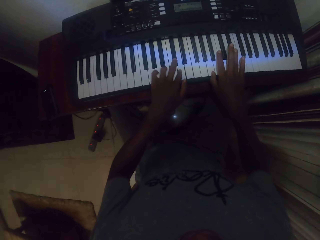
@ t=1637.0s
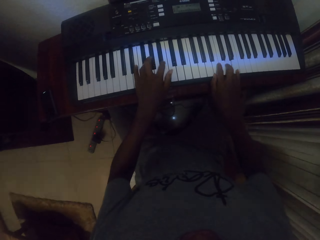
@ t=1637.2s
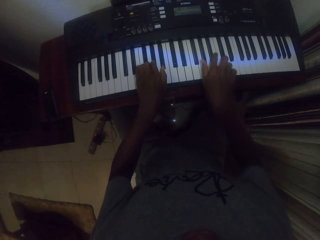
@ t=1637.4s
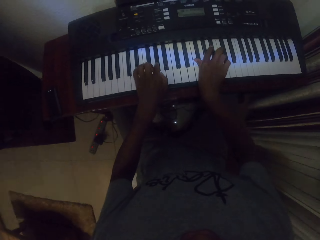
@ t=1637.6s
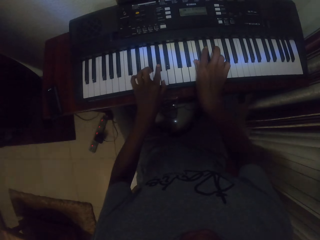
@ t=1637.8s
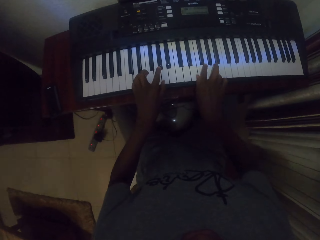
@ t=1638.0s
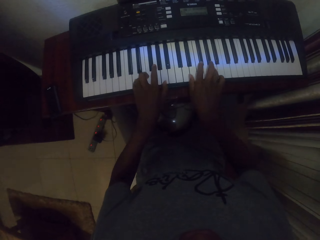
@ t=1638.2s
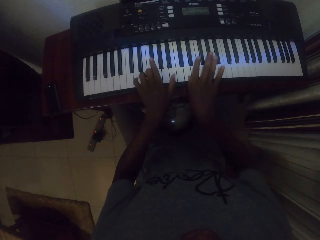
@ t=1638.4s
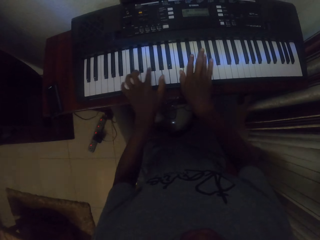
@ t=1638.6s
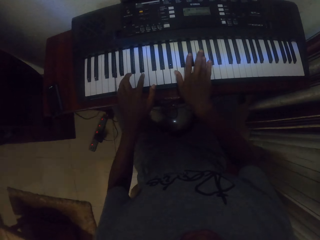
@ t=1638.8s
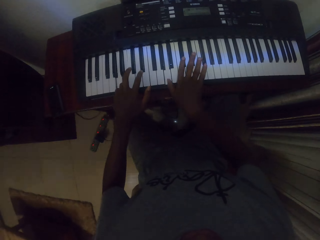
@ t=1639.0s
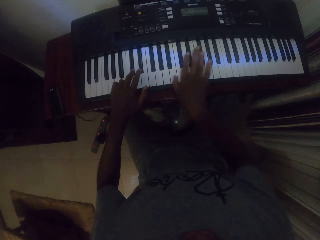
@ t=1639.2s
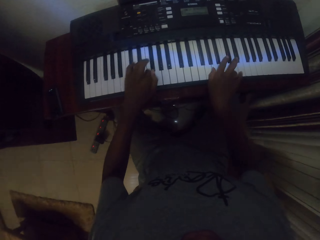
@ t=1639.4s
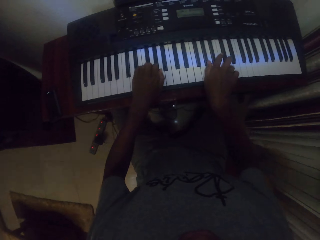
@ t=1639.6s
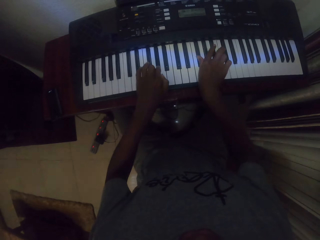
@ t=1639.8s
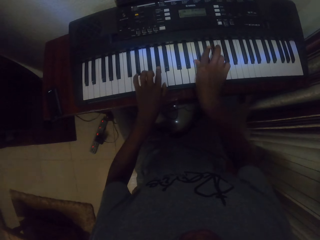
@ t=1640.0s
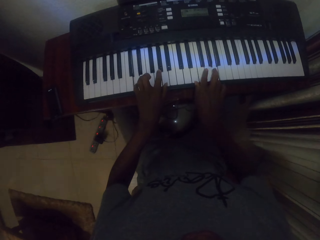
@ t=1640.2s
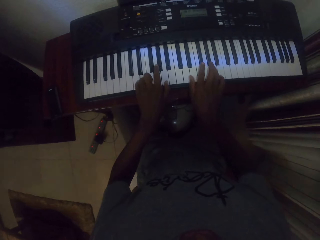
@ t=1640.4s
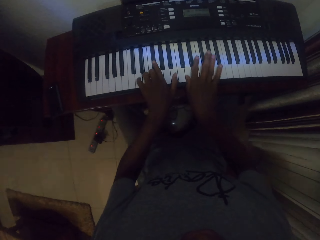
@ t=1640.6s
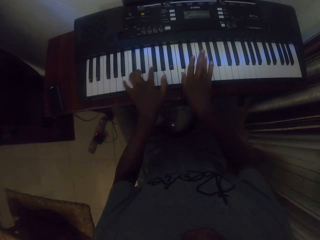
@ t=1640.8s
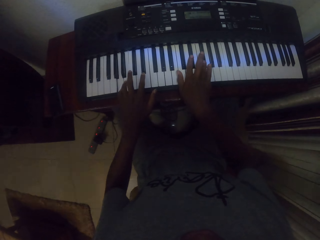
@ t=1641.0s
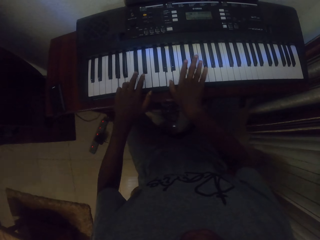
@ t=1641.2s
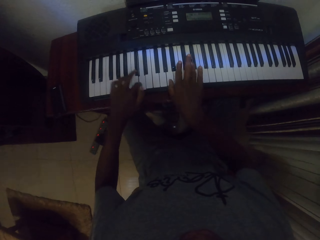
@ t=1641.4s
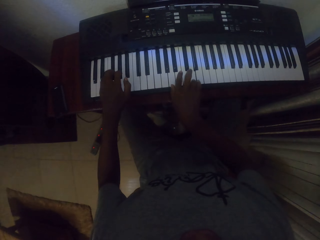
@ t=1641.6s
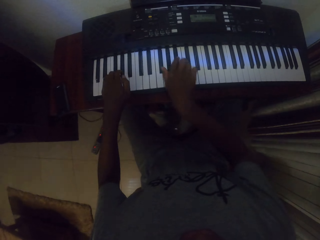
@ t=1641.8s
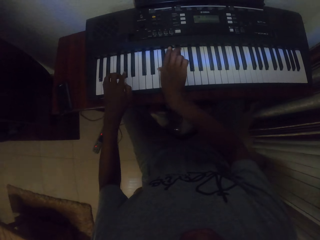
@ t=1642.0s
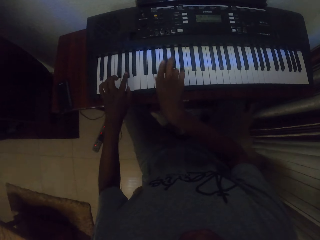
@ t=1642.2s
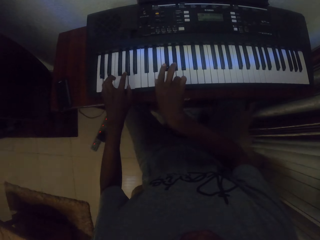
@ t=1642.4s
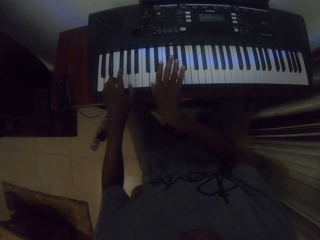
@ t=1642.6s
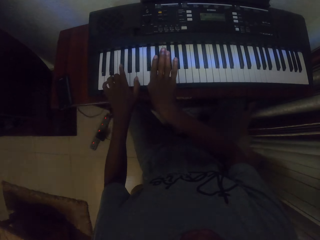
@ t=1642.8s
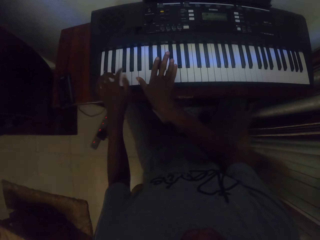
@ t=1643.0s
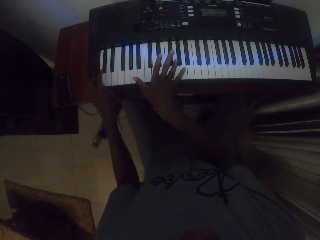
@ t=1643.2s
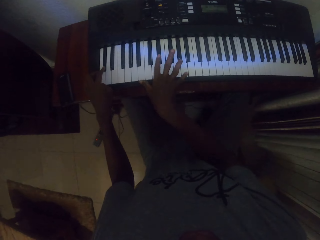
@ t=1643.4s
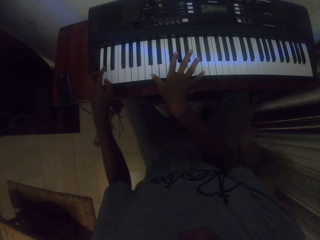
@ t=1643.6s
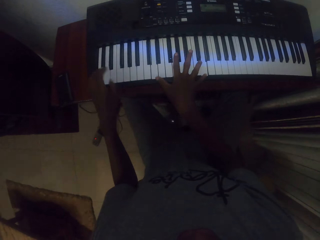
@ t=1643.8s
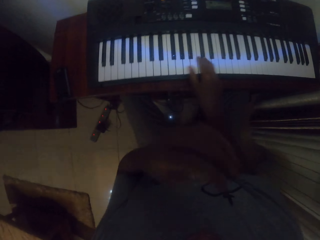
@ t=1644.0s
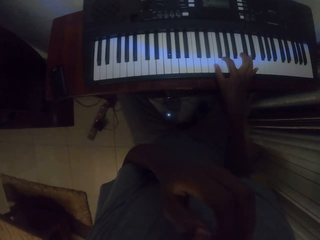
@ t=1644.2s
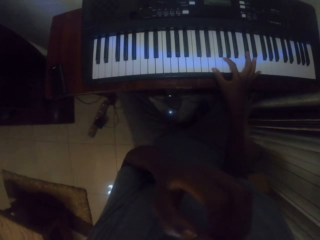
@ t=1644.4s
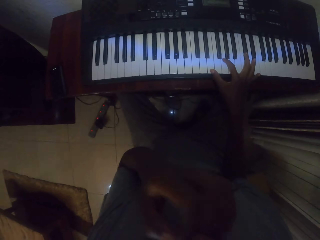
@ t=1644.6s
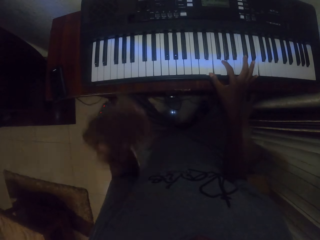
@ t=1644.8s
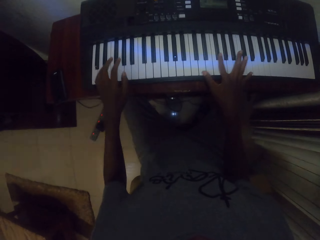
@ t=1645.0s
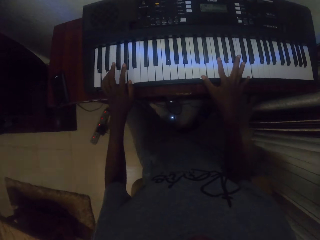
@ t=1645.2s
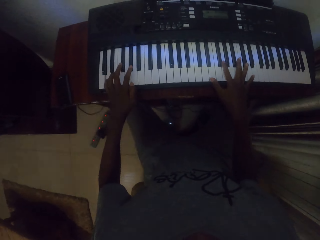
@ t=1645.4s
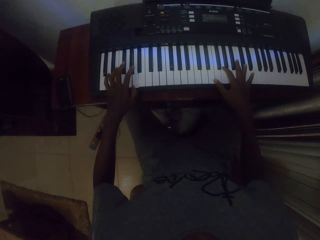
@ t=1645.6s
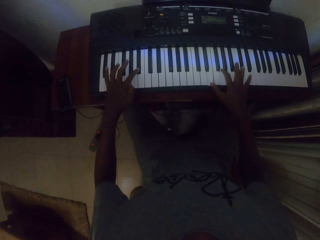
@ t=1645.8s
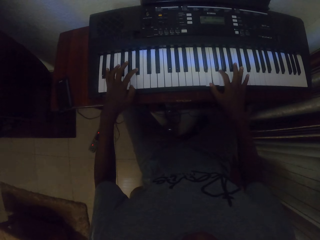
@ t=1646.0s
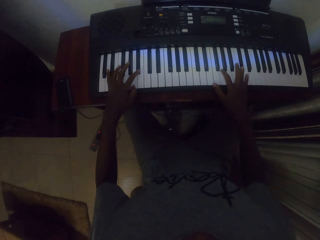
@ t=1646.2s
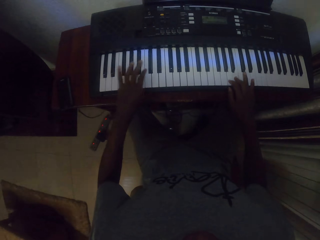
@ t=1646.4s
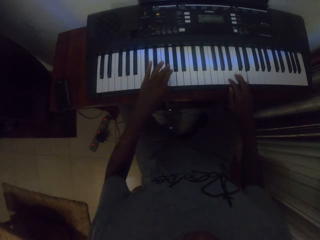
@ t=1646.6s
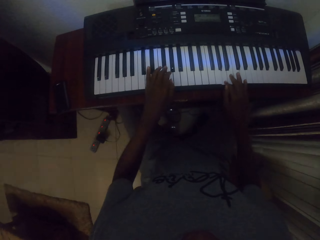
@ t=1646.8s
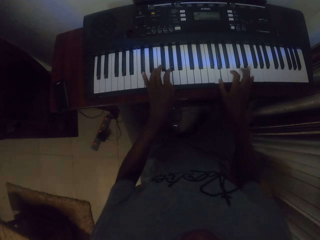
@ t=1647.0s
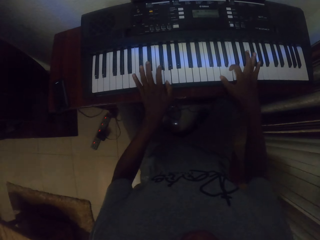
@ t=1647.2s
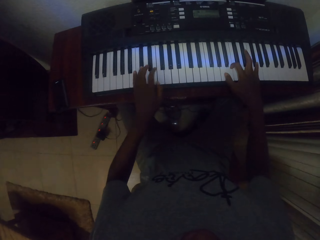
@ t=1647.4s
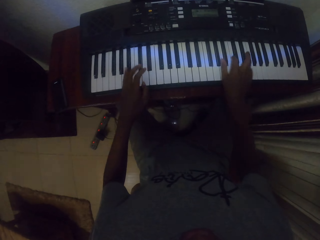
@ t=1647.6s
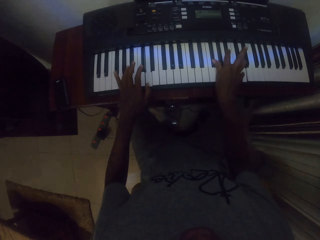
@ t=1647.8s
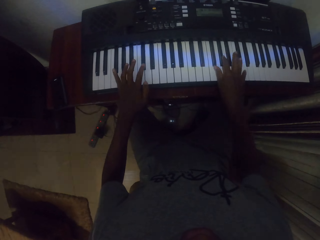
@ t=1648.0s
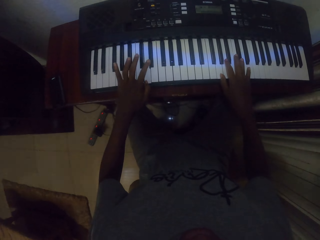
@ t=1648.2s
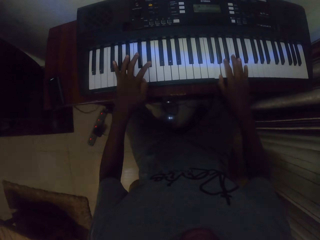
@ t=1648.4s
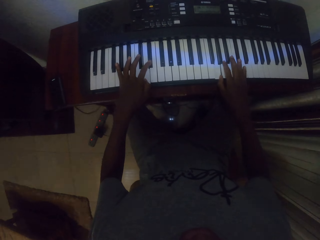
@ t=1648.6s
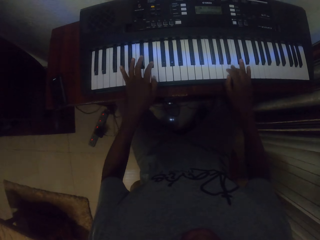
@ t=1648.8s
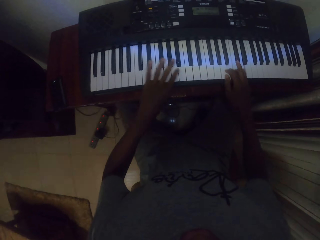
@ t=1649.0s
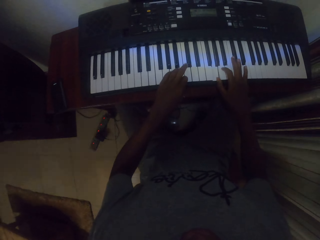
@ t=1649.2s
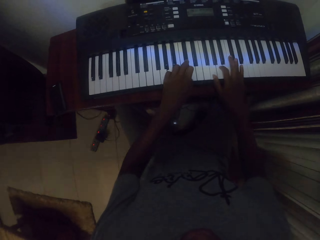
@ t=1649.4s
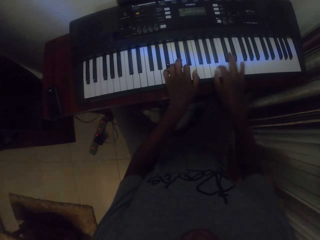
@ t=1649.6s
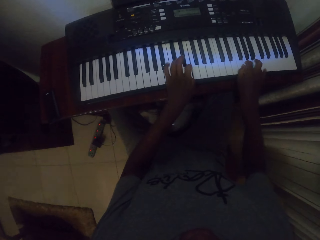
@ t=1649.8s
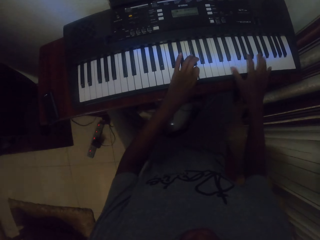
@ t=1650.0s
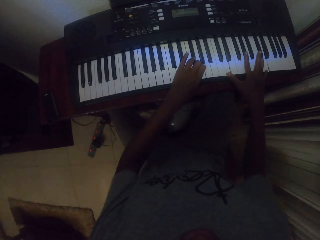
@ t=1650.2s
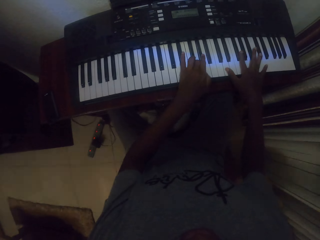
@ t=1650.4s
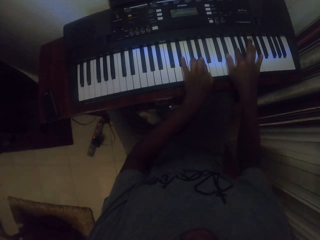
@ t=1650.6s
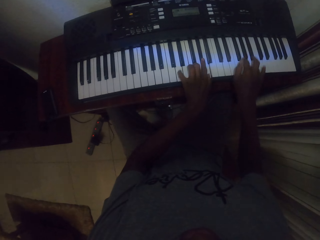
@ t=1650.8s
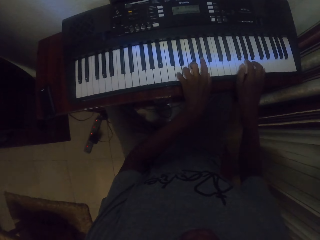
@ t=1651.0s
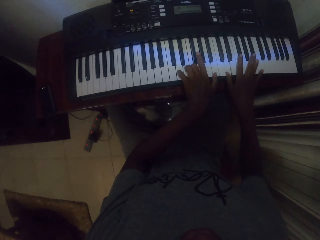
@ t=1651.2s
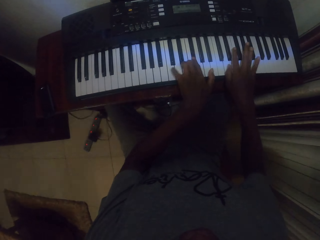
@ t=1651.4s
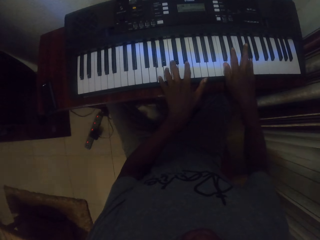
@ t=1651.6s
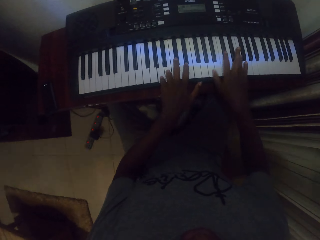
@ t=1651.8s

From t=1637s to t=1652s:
The camera wearer lifts the left hand. They place the left hand on the piano keyboard. They play piano with both hands.

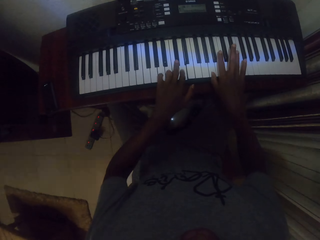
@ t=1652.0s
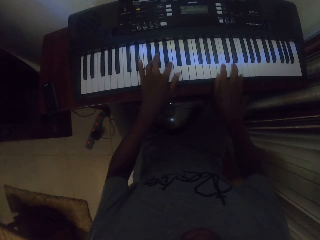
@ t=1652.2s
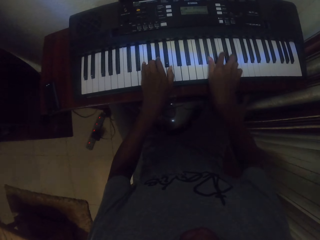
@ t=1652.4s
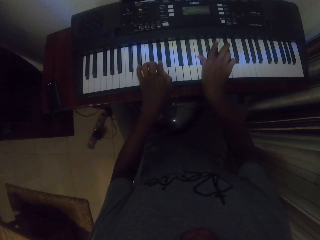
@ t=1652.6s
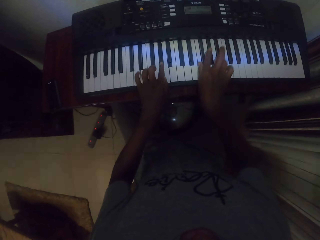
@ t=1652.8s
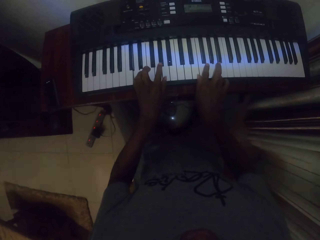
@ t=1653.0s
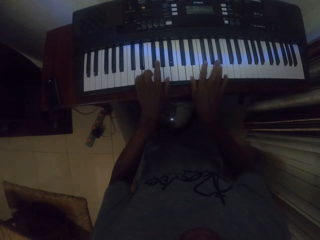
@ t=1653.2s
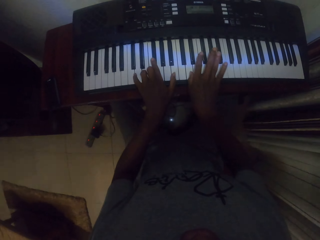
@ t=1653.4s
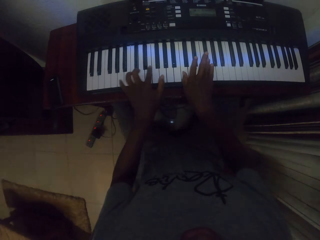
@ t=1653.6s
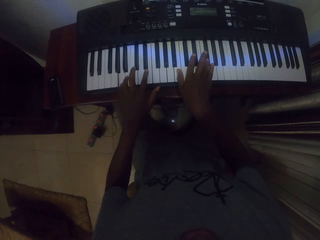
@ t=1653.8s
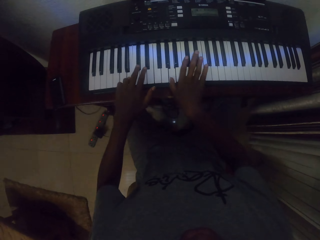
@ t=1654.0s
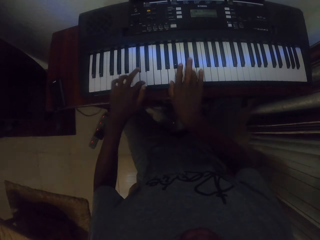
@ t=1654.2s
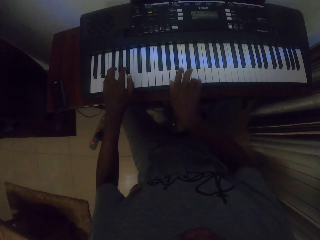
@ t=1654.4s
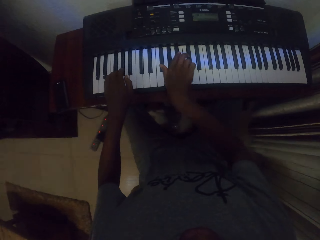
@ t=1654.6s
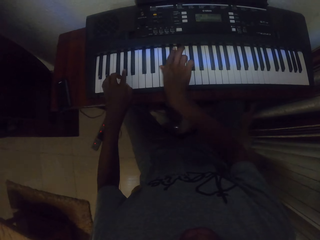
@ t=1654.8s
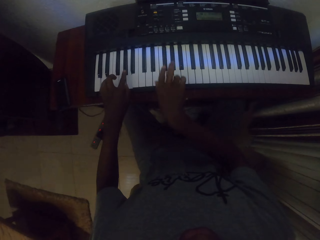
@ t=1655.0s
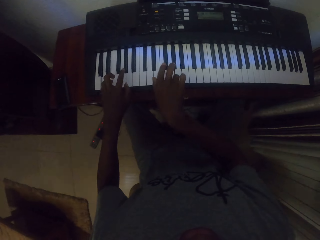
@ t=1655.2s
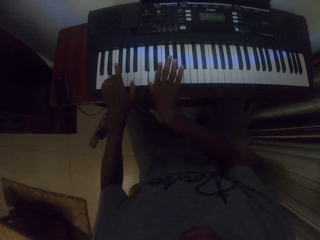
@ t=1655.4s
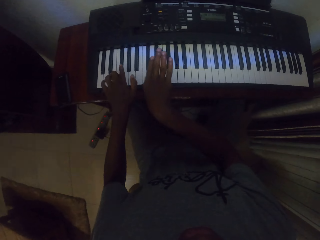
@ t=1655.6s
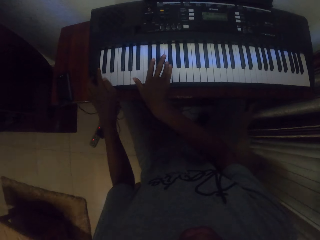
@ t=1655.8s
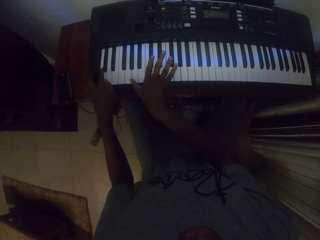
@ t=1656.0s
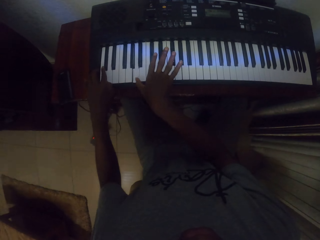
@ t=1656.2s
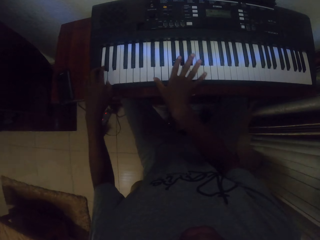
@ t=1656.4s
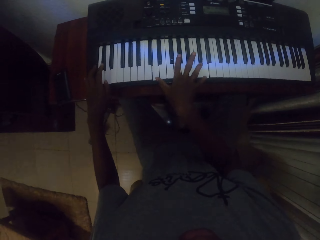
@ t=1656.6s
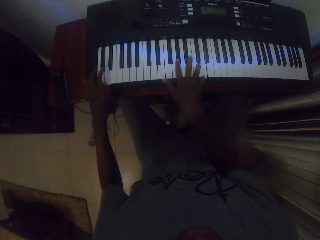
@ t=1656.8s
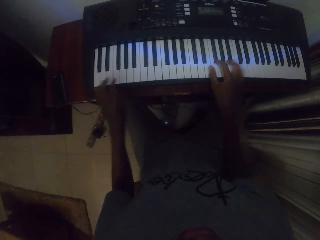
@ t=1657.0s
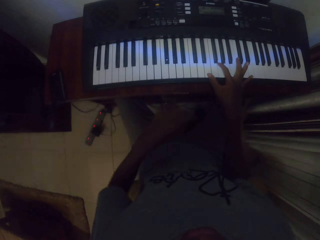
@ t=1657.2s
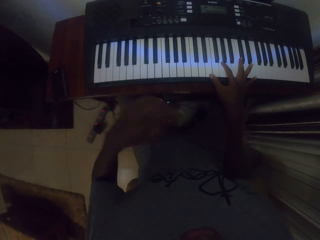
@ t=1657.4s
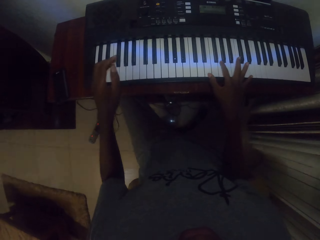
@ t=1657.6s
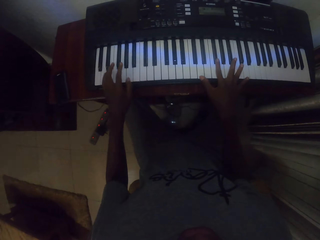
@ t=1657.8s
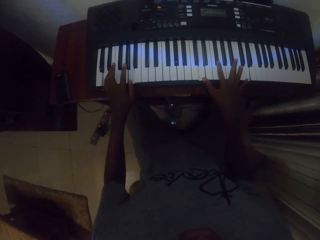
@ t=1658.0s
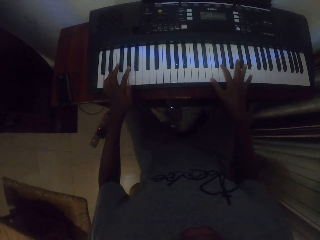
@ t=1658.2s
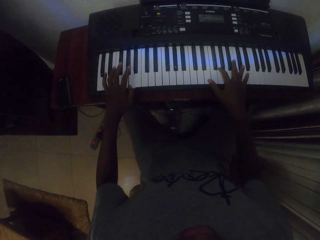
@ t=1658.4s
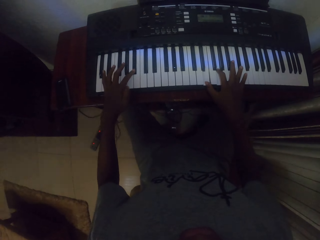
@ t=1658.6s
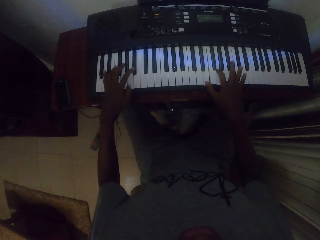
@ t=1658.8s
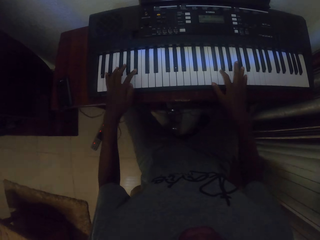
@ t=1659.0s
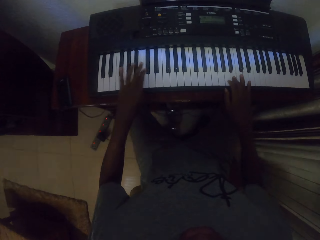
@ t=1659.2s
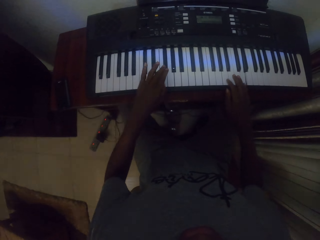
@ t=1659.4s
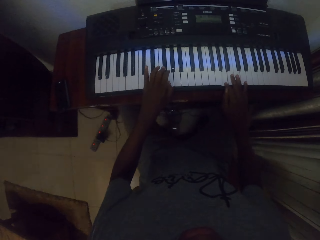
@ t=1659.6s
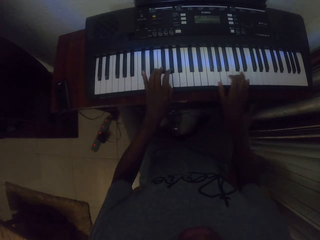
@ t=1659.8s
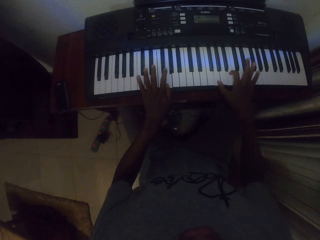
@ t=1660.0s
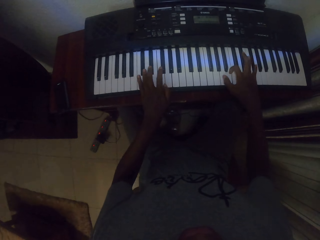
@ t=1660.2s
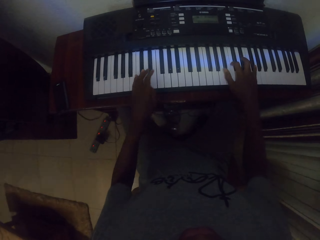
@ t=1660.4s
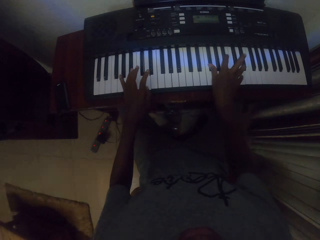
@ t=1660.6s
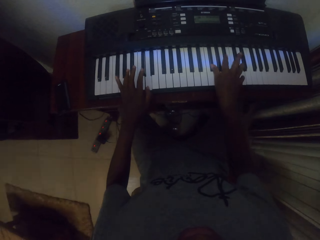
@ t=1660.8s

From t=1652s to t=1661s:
The camera wearer moves the left hand. They place the left hand on the piano keyboard.
